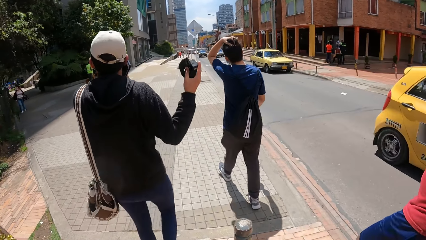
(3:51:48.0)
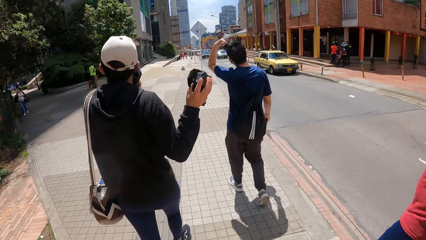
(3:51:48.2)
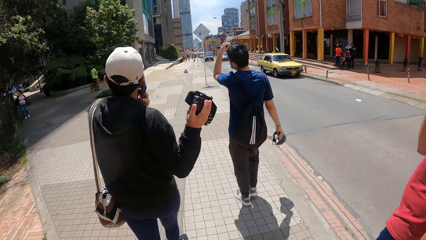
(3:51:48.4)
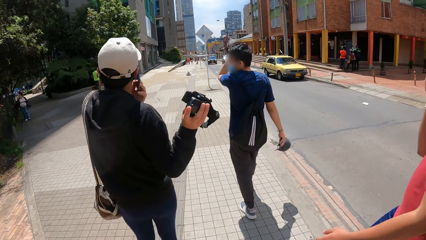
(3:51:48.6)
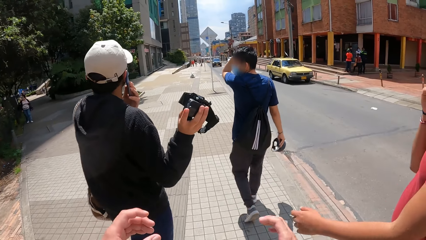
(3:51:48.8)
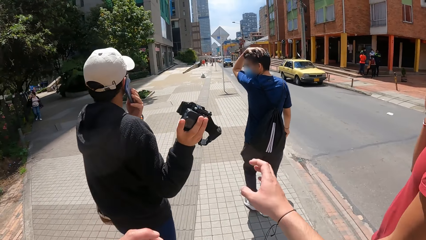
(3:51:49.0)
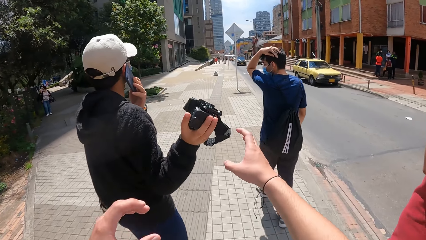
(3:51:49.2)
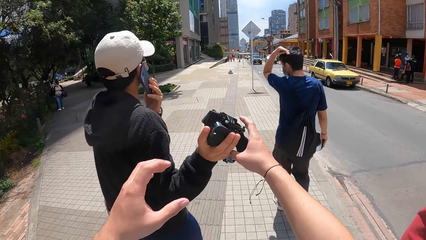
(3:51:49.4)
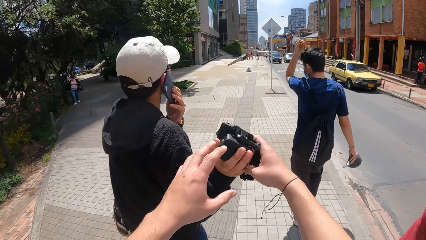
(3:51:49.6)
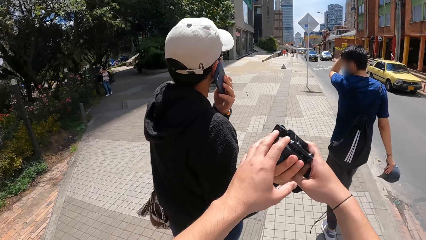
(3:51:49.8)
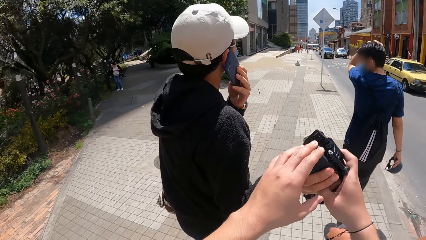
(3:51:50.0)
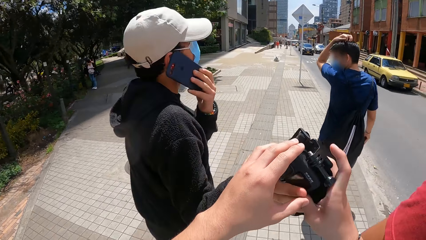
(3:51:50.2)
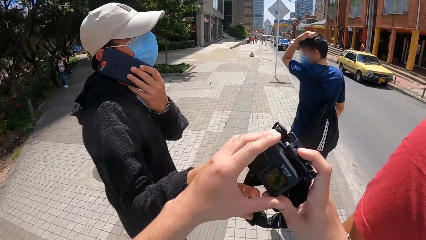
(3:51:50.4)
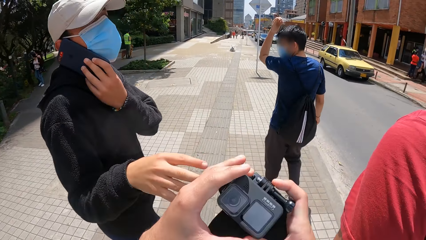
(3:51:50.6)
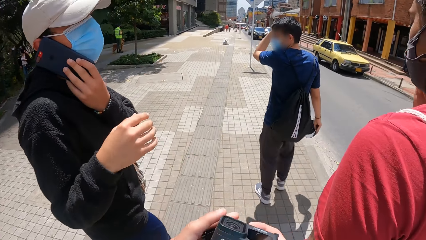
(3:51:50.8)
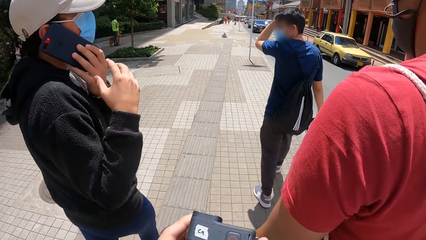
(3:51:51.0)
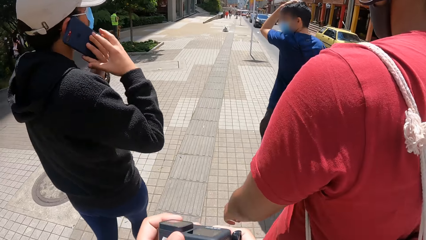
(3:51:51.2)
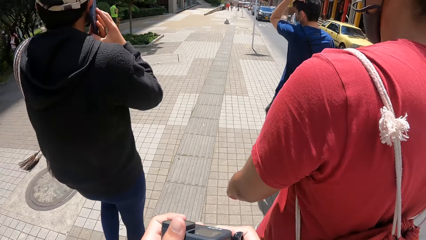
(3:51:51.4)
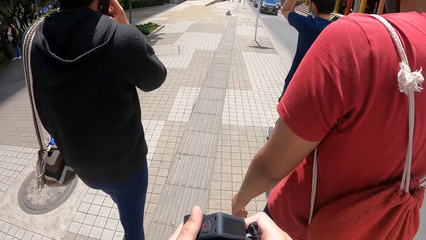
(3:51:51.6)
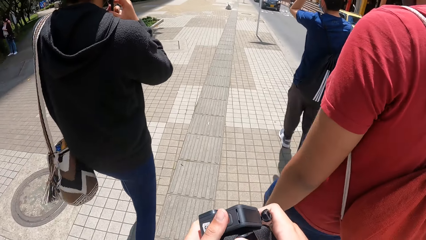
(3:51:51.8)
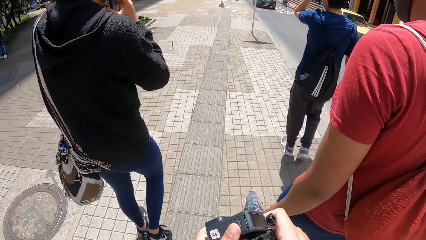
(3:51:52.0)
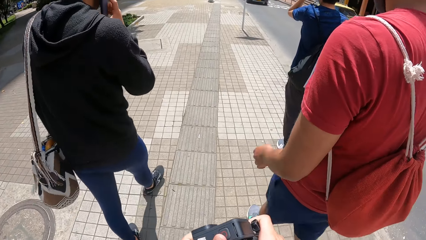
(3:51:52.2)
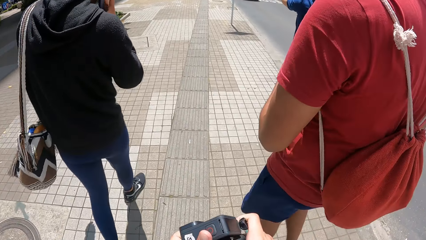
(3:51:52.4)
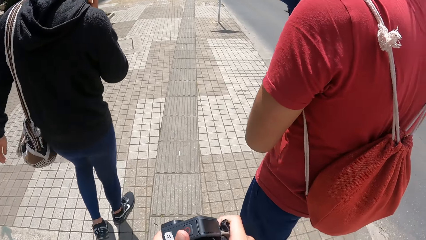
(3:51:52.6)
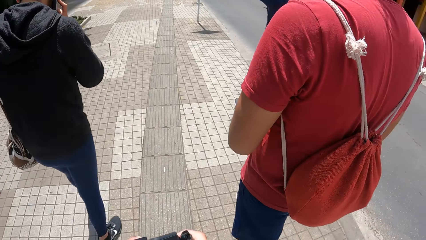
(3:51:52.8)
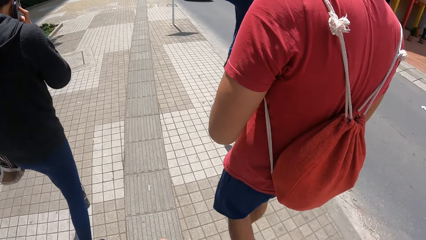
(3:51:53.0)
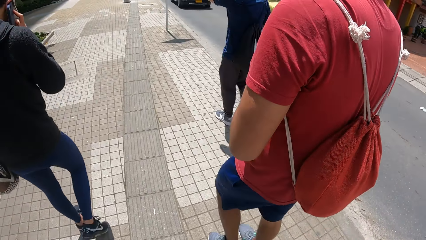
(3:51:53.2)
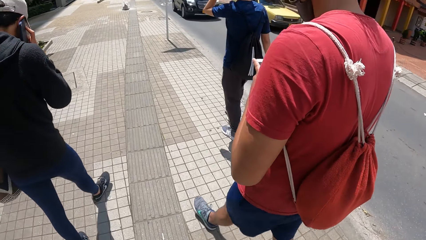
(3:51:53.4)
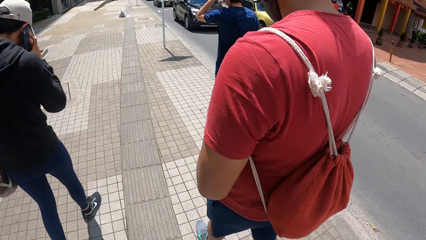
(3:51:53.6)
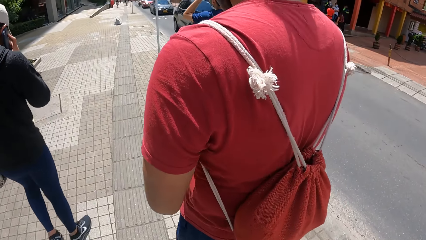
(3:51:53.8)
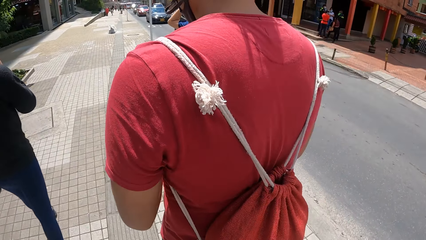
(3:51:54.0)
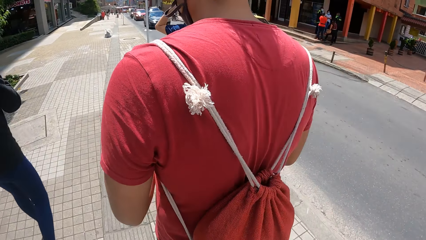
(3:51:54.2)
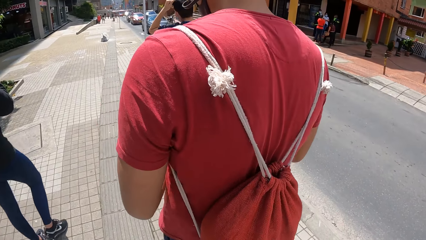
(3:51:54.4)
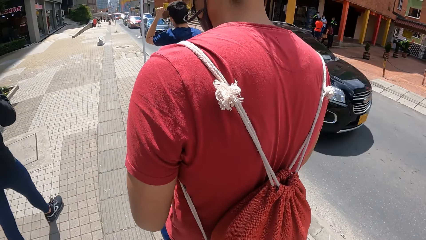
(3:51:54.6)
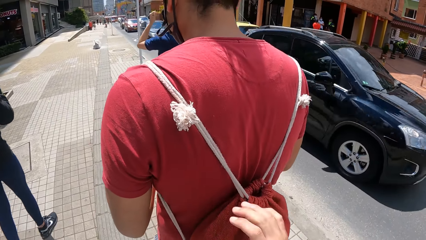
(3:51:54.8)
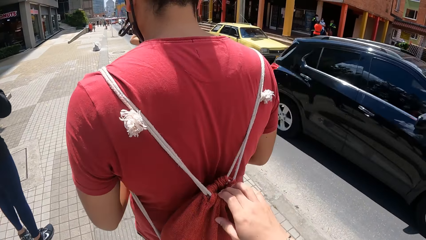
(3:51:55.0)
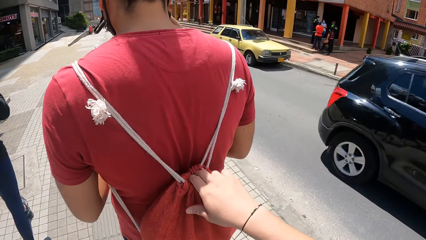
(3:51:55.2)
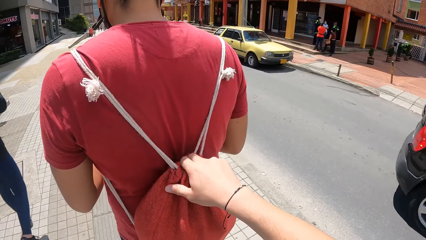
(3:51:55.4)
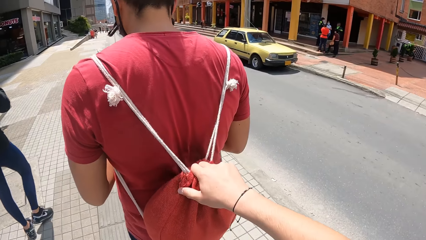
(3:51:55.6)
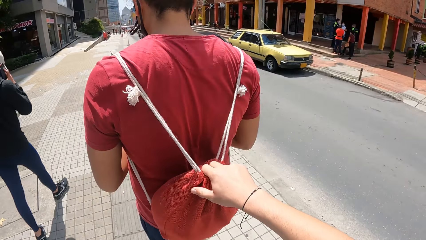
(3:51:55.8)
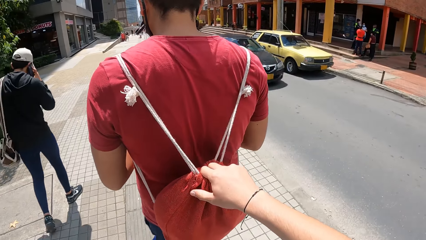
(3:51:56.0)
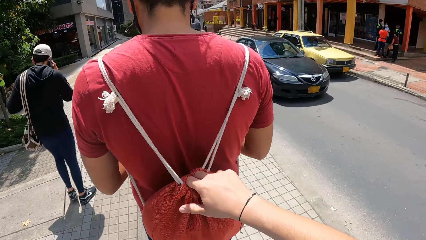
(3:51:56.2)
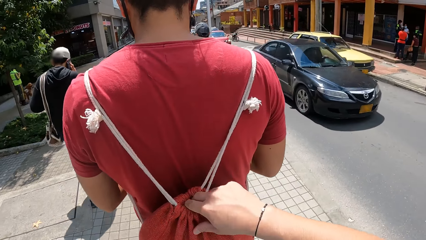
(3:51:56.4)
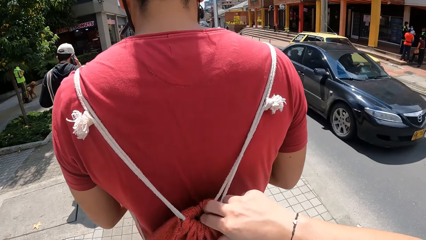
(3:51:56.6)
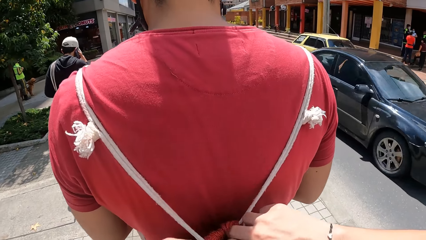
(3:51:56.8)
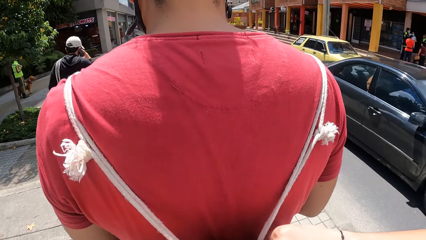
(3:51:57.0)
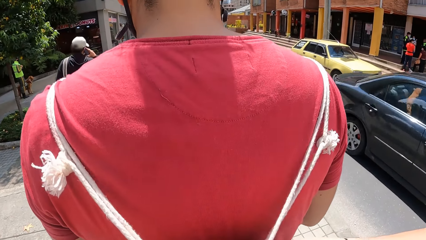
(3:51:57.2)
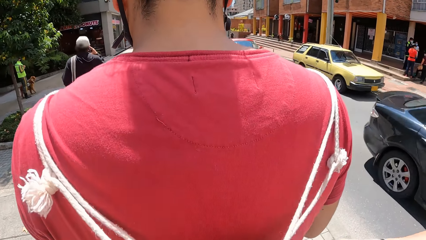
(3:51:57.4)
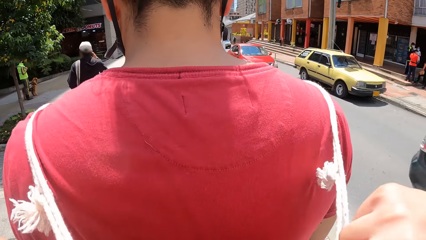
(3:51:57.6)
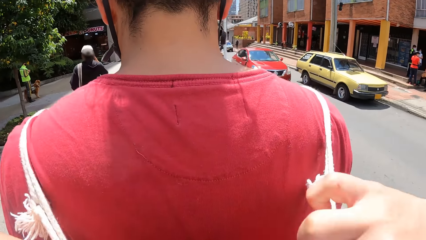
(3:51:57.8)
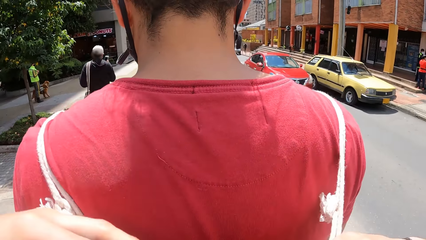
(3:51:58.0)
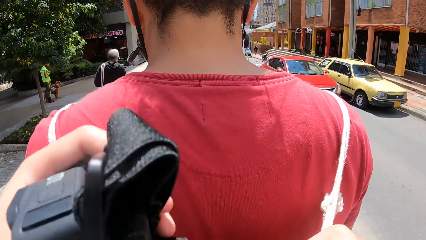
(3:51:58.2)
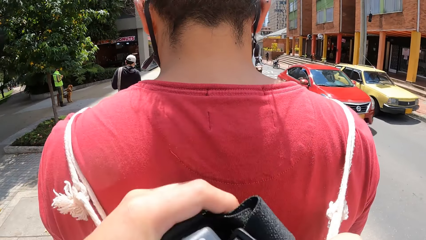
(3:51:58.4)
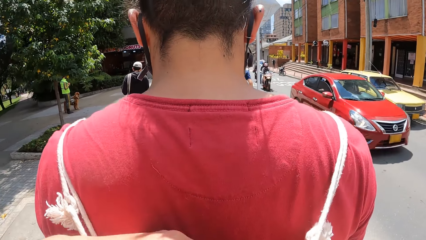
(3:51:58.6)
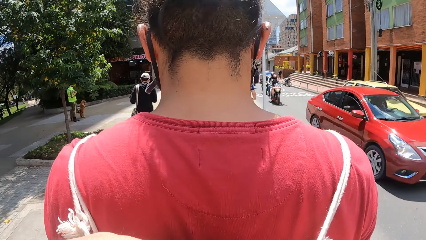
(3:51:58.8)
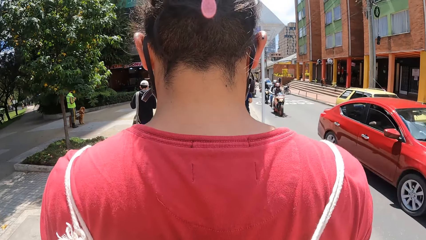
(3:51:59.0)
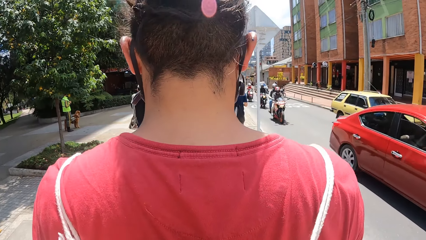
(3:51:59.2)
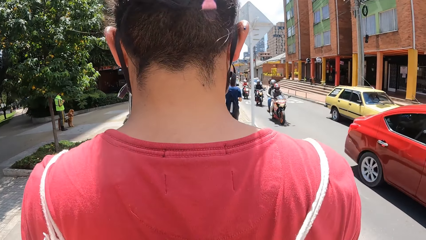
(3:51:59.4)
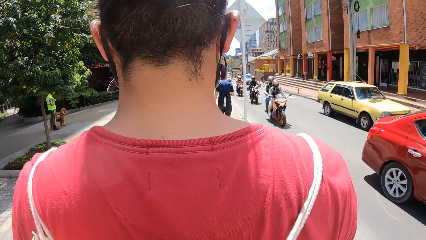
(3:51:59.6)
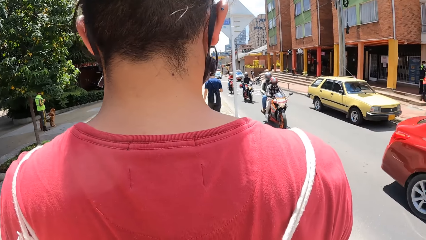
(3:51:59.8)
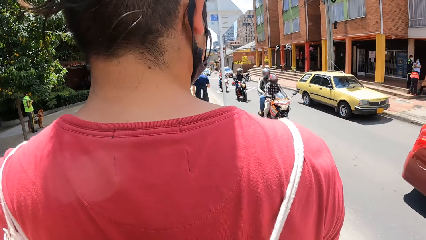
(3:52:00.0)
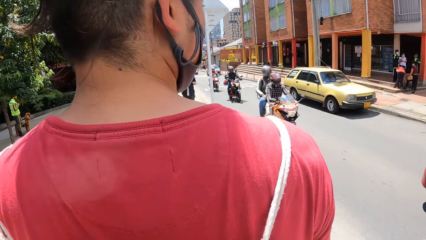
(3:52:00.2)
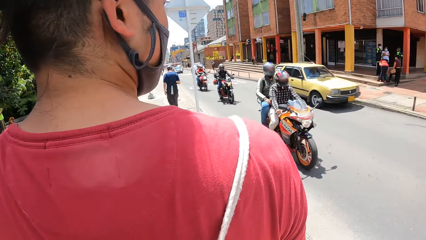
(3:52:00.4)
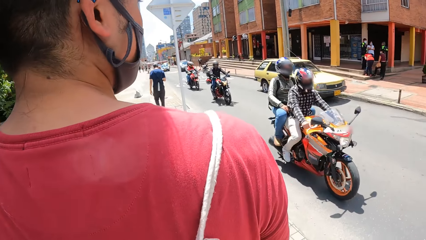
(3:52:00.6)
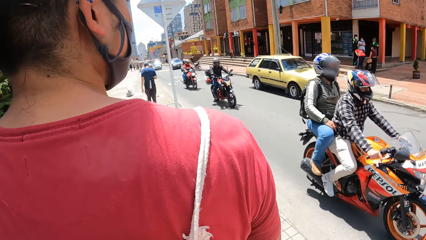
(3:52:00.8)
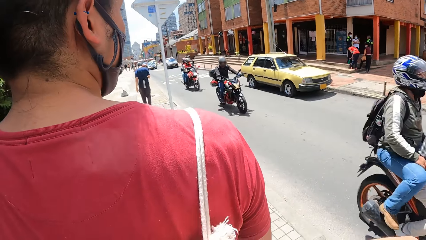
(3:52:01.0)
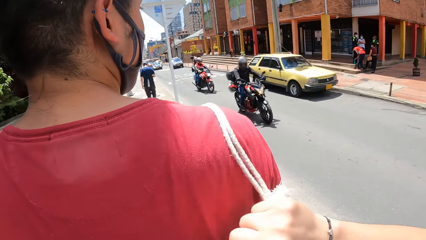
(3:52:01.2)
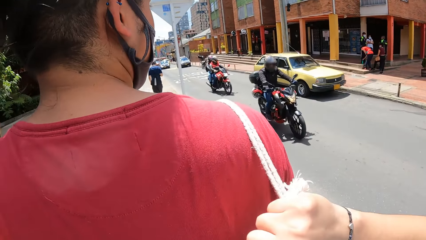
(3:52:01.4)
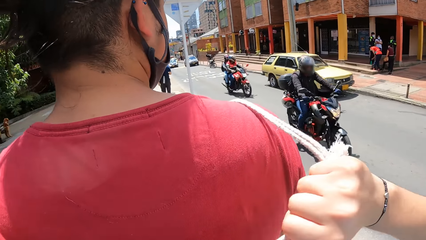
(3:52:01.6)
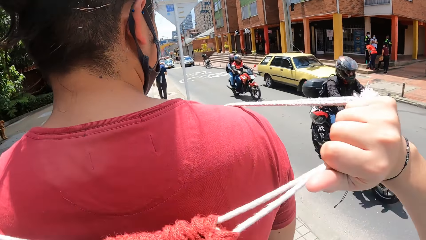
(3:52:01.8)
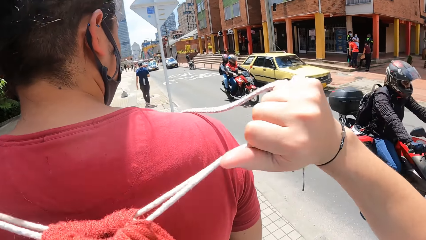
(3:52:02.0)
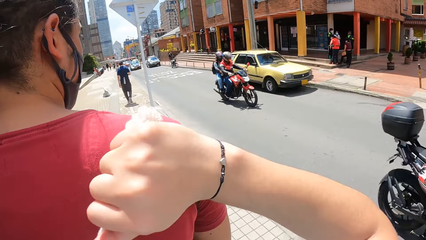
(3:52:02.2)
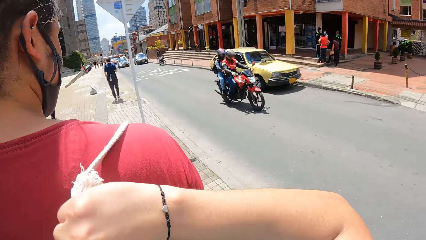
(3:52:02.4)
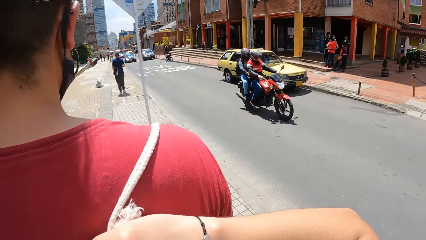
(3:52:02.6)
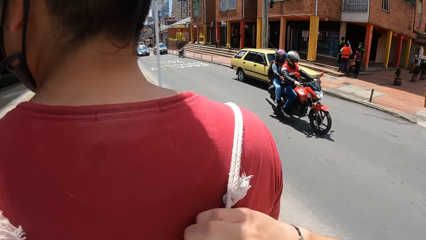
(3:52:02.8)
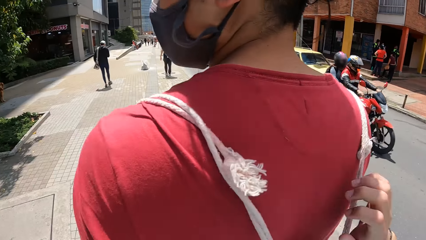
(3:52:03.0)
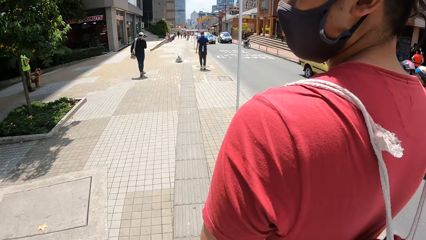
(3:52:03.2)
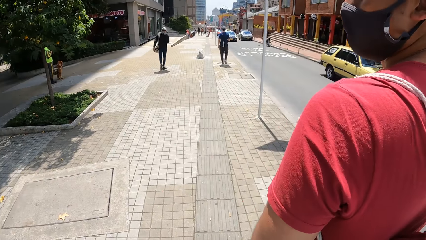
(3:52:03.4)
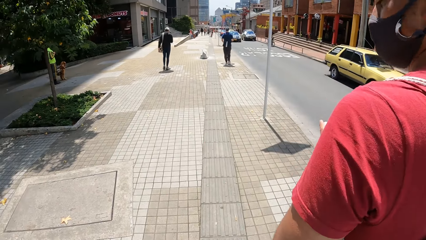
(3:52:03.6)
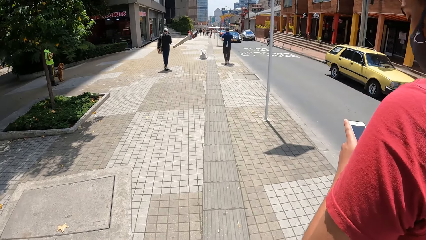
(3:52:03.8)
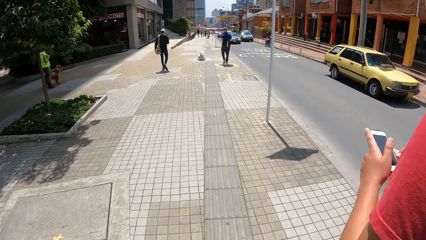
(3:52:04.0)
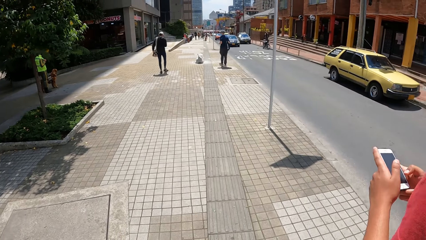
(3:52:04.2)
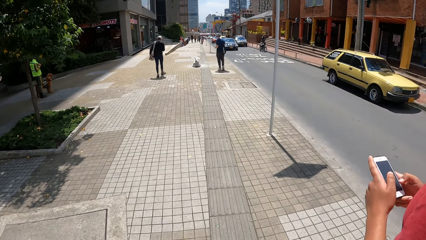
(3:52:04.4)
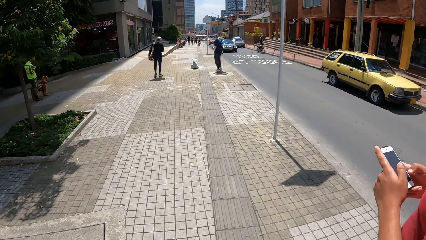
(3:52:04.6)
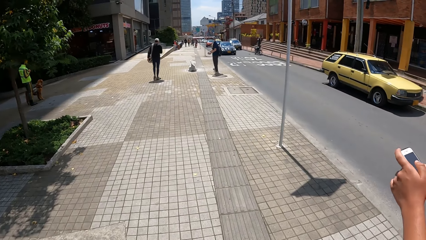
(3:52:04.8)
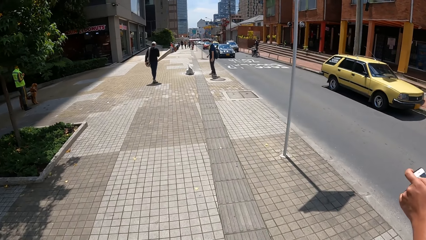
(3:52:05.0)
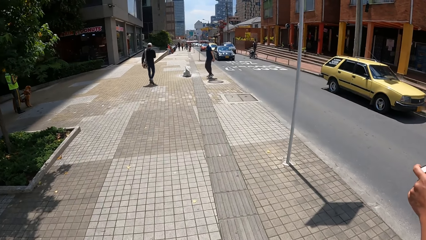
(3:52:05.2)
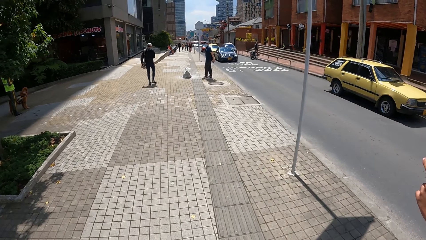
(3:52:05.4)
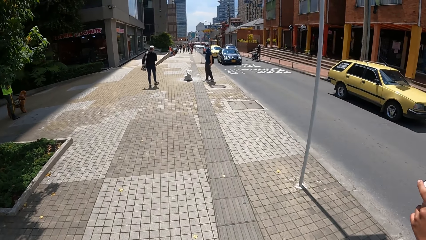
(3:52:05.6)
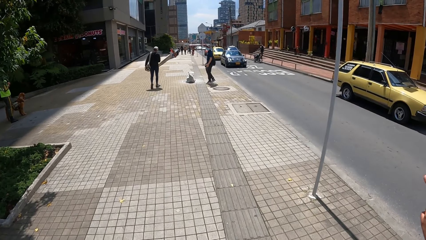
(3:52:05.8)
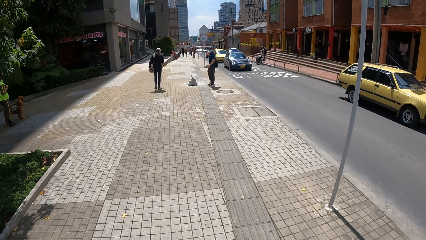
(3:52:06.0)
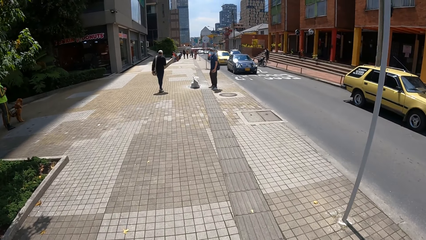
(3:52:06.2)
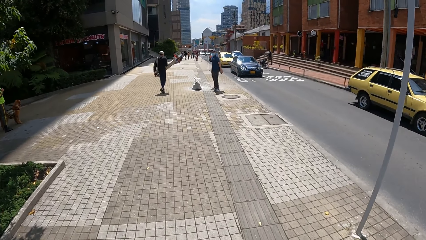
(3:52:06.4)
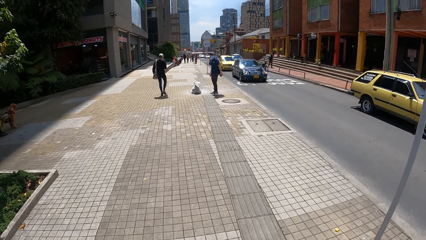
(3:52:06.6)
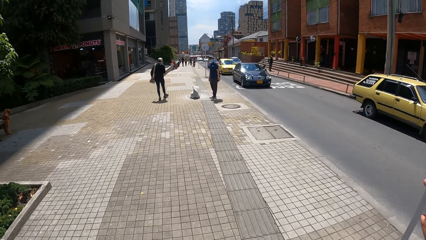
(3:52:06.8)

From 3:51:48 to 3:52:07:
A man gives the camera in his right hand to the camera wearer on the walk way. The man picks up the camera. The camera wearer walks on the road. He collects the camera from the man with both hands on the walk way. The man holds the phone in his left hand with his right hand to his right ear on the walk way. The camera wearer carries the camera. Another man operates the phone with both hands on the walkway. The camera wearer opens the other man's bag with his right hand on the walk way. He walks on the road. He opens the other man's bag with both hands on the walk way. The first man operates the phone with his right hand on the walk way. The camera wearer puts the camera in his left hand in the other man's bag with his left hand. He closes the other man's bag with both hands. A third man scrolls the phone. The camera wearer walks on the road.
